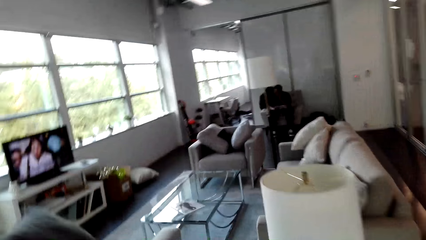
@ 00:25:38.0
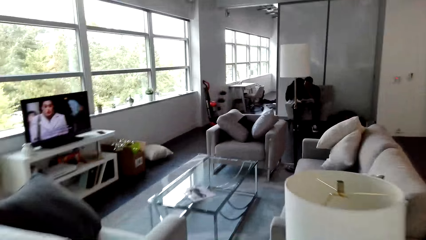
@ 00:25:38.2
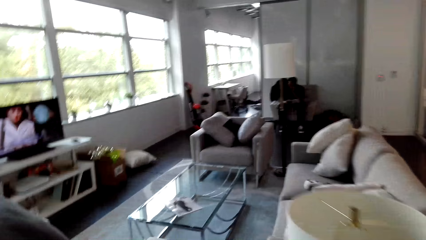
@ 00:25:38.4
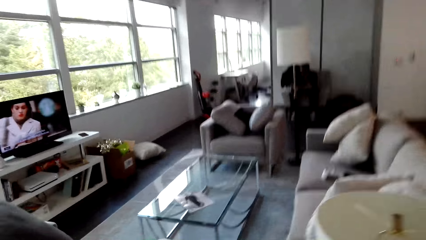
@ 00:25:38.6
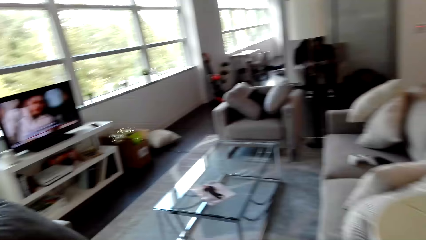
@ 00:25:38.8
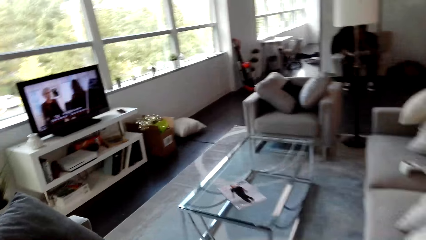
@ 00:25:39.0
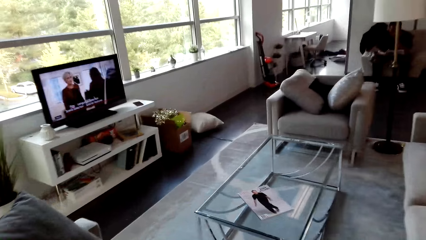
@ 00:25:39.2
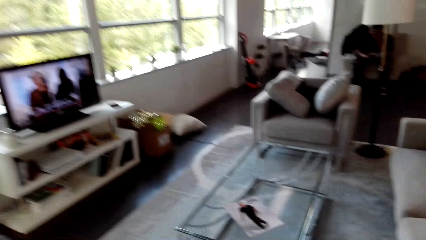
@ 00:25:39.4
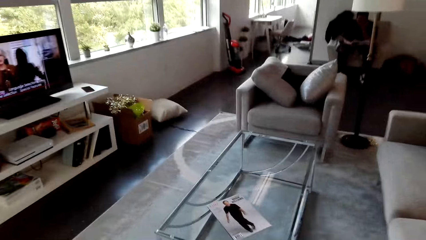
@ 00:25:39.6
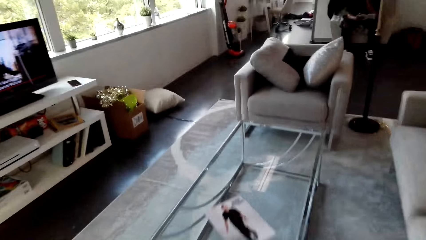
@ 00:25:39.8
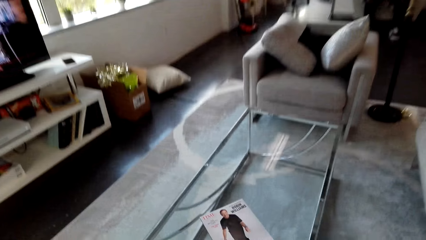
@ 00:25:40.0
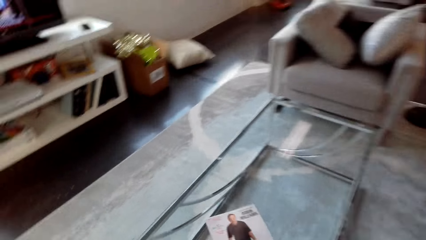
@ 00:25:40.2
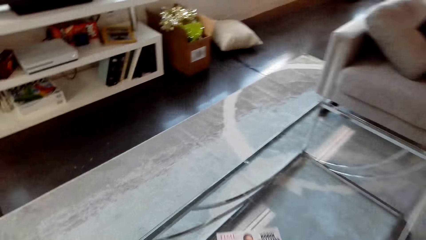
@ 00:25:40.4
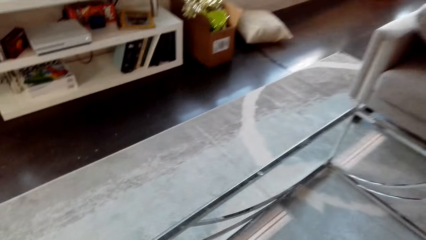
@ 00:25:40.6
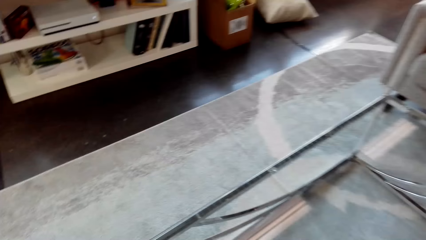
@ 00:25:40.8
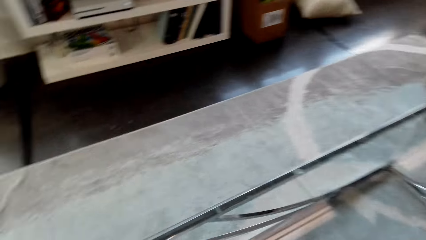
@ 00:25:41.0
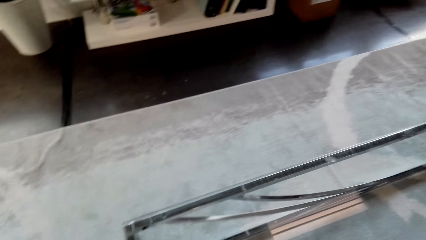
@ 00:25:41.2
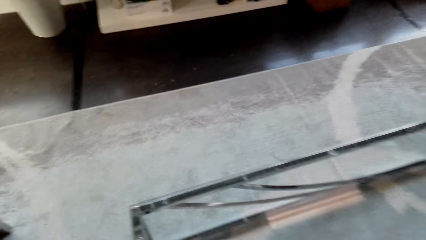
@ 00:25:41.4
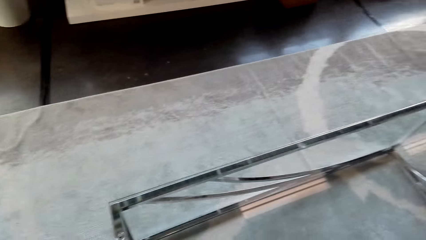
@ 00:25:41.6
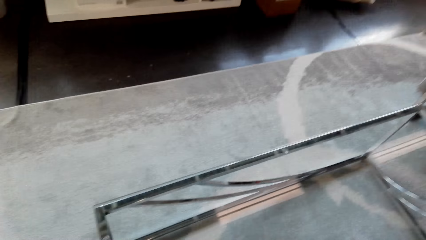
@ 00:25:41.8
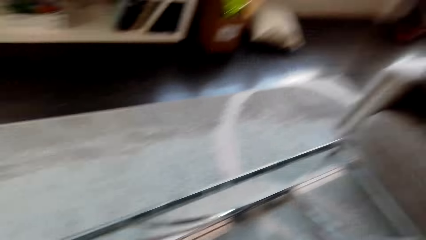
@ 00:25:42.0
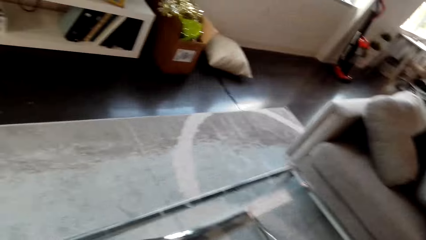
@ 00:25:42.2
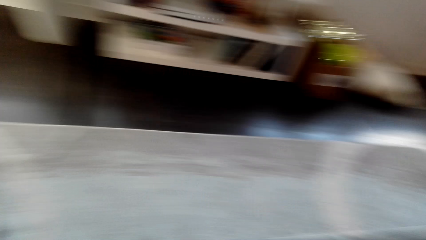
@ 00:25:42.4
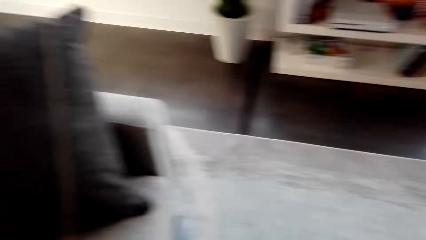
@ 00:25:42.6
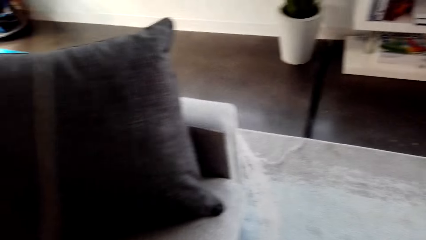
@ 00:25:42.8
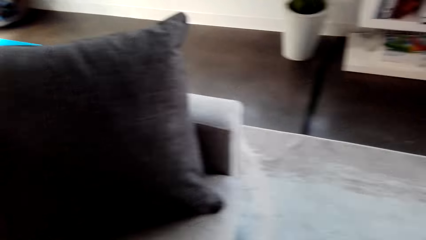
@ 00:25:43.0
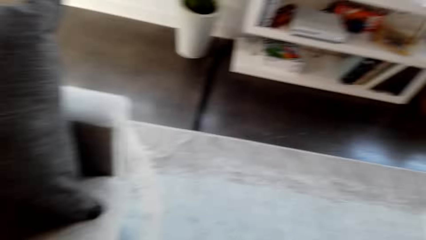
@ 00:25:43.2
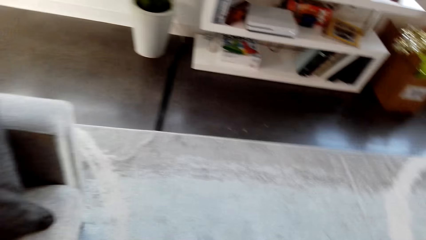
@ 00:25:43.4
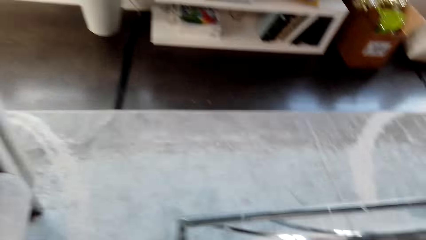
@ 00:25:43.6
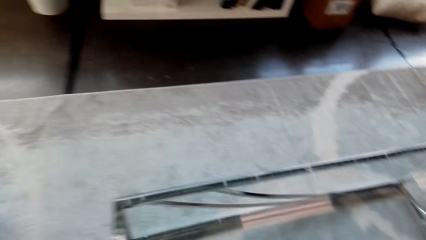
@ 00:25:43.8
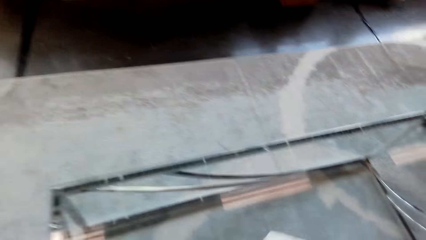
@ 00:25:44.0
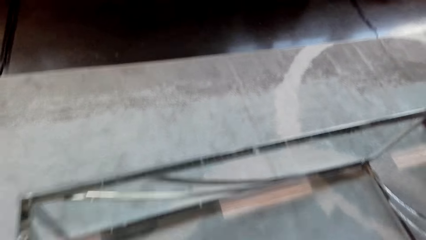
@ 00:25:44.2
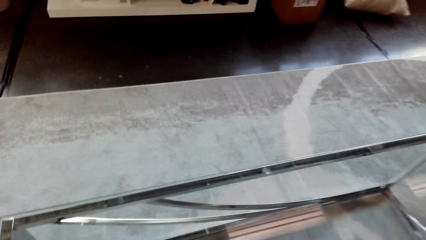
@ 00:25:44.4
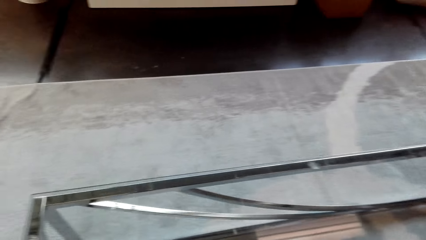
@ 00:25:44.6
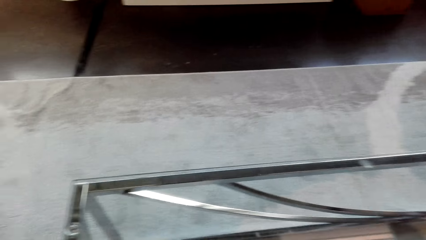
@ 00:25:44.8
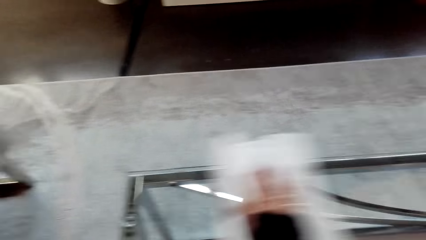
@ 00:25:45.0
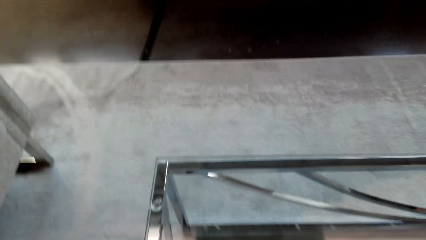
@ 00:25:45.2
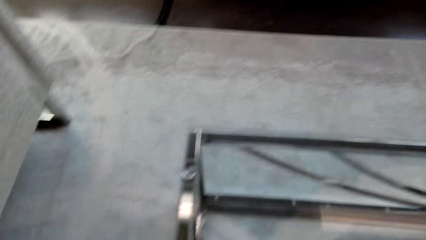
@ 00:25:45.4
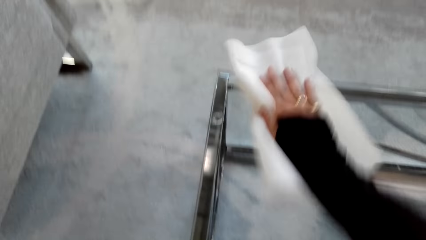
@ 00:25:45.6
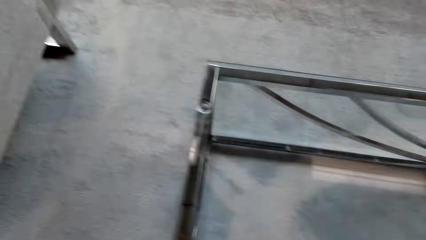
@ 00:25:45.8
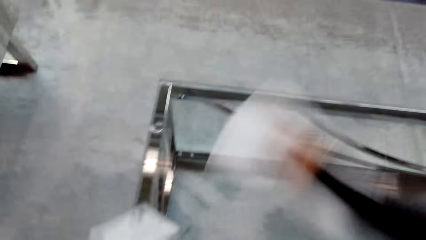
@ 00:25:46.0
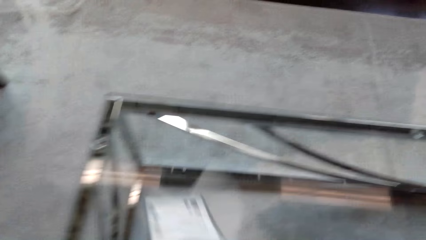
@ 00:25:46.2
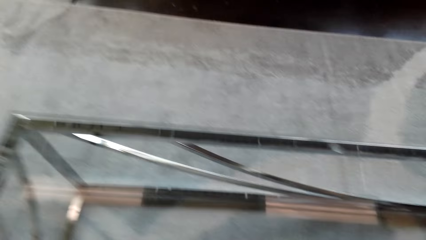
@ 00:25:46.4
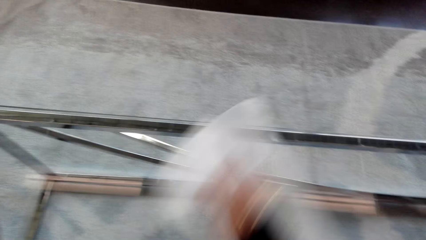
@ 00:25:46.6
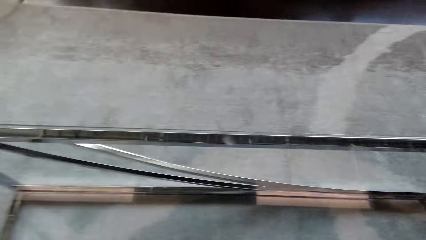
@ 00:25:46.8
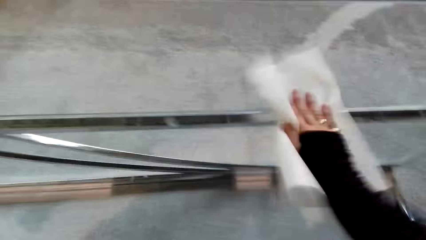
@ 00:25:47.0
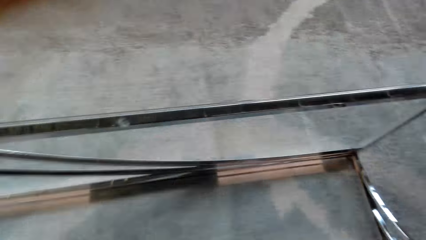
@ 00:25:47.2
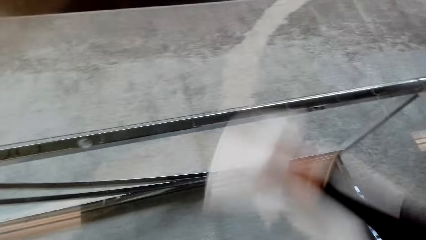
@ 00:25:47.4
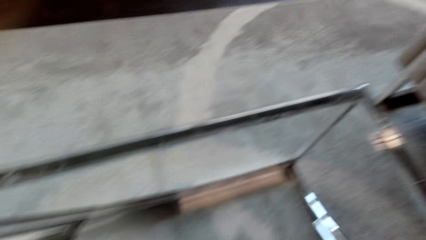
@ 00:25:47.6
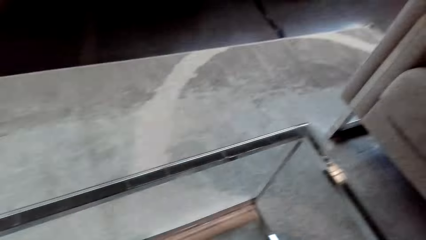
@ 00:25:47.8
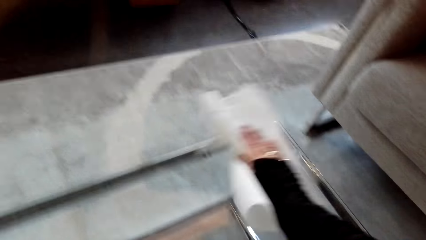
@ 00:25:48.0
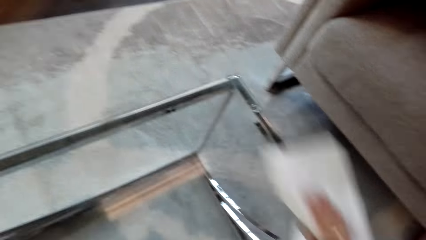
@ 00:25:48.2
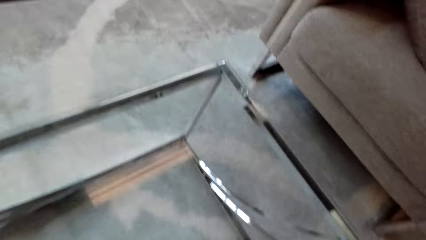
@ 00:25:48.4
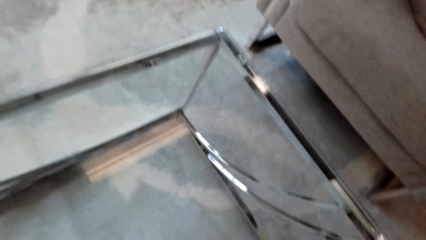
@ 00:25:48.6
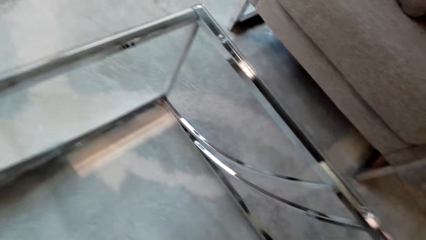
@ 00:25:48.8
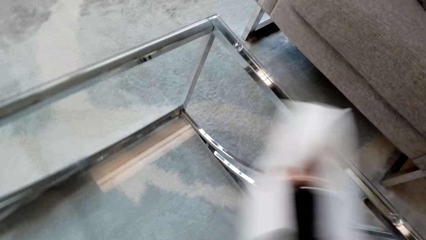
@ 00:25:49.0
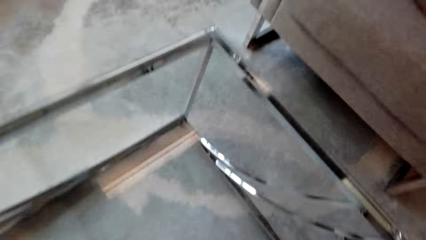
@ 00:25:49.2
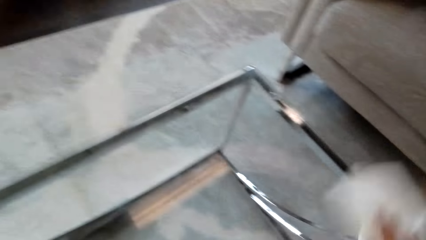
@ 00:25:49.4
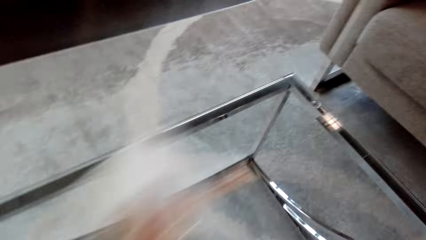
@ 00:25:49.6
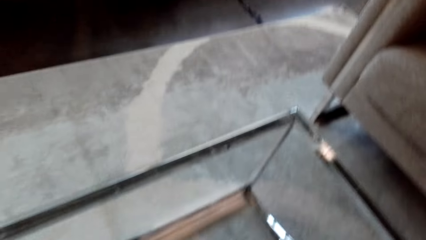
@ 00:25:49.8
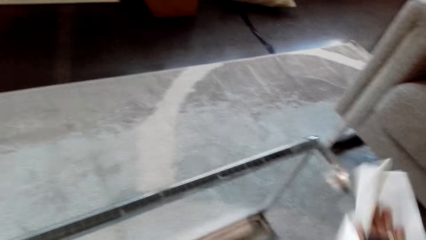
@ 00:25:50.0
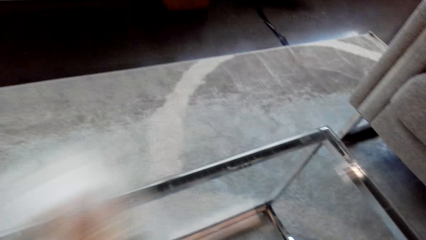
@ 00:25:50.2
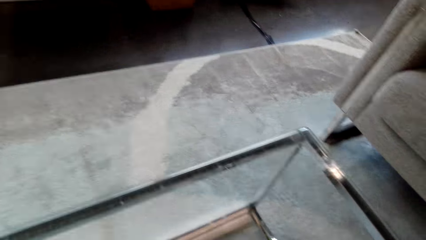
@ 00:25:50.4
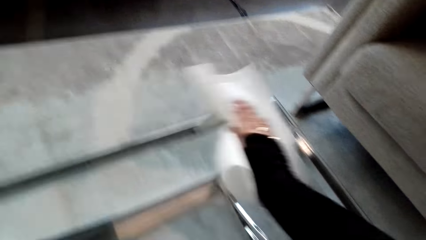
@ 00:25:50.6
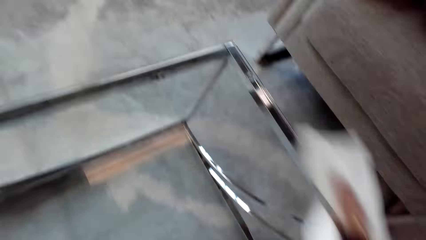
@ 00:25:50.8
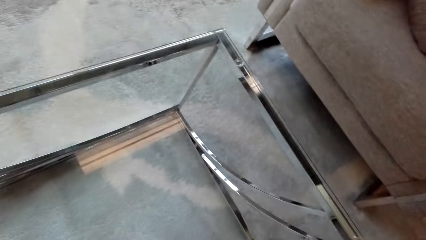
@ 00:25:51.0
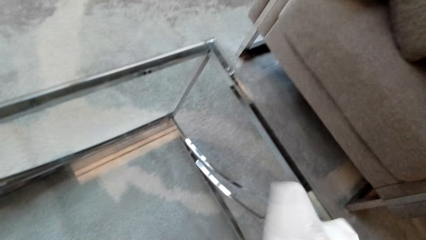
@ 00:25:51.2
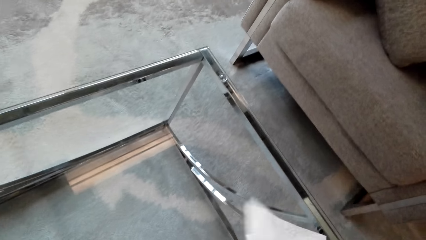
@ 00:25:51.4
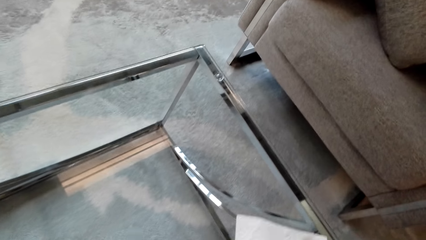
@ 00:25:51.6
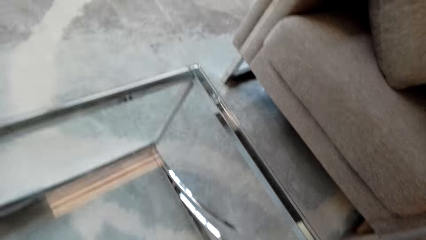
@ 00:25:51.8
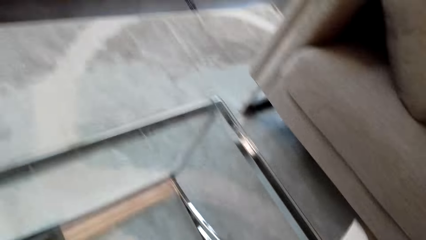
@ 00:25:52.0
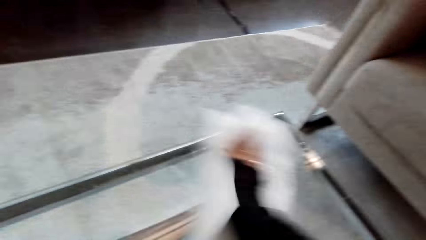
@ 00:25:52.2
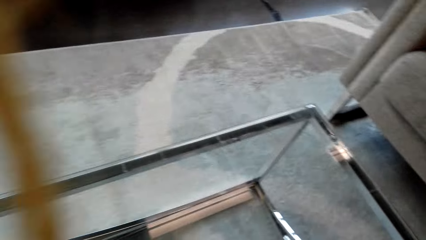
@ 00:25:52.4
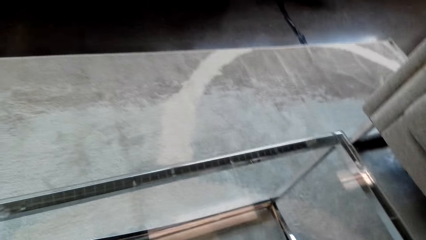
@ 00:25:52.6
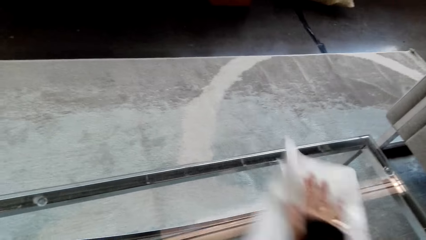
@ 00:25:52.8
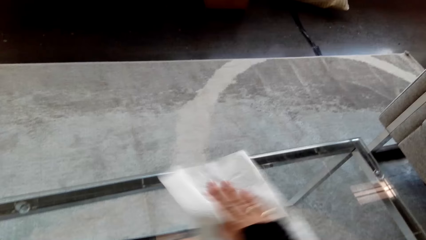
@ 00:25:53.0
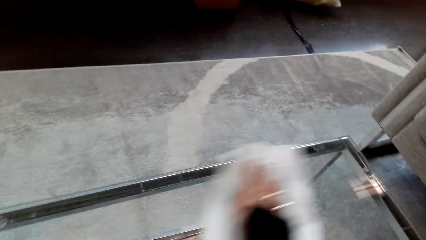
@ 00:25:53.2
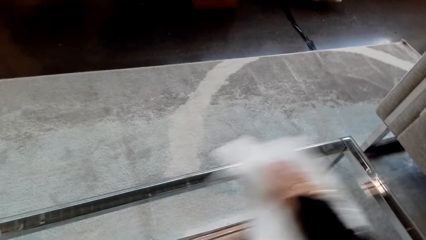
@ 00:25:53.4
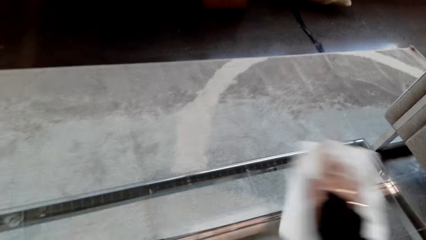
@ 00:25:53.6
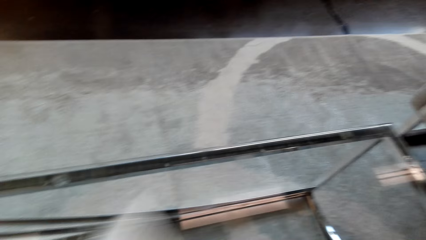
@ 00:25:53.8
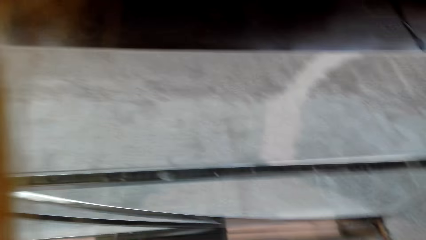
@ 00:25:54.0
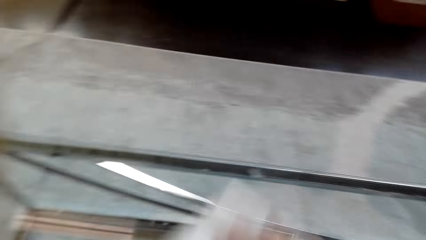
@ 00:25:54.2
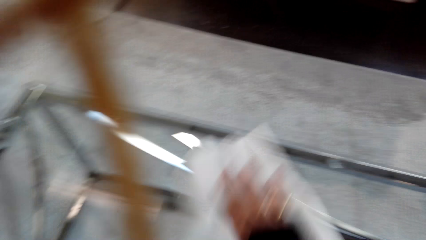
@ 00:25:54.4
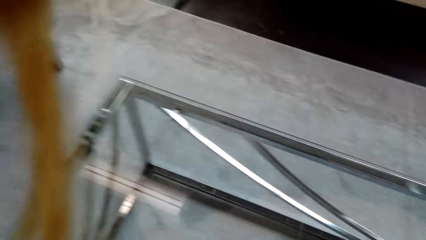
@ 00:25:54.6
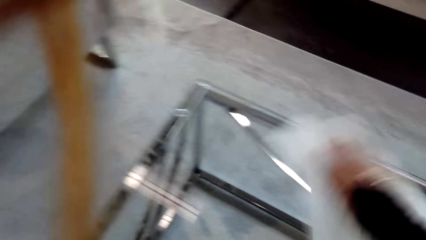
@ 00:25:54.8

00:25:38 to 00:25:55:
The camera wearer watches the background. They wipe the table.
